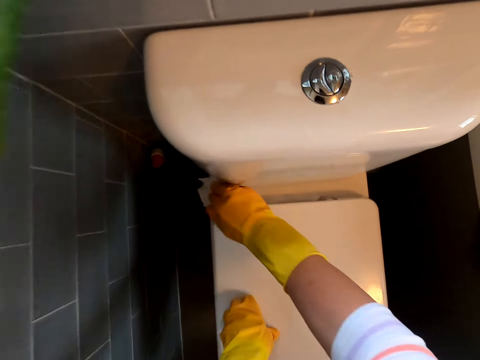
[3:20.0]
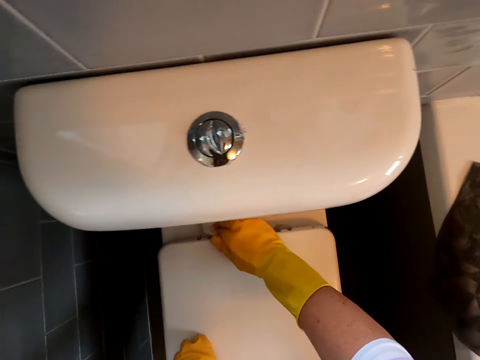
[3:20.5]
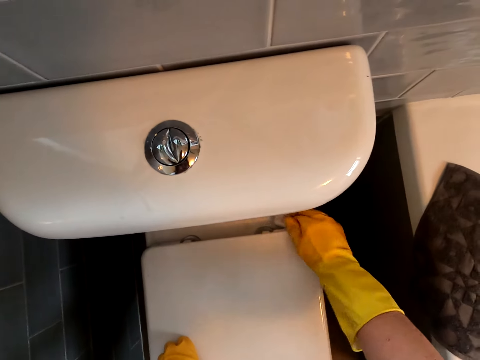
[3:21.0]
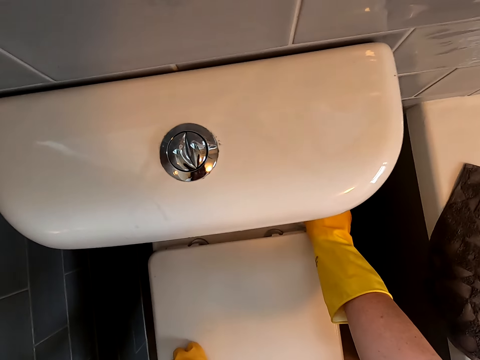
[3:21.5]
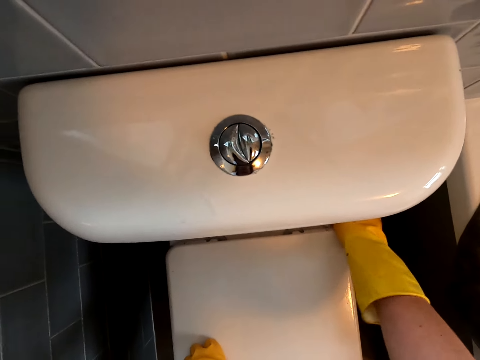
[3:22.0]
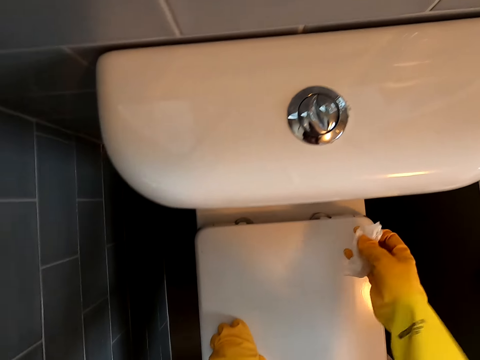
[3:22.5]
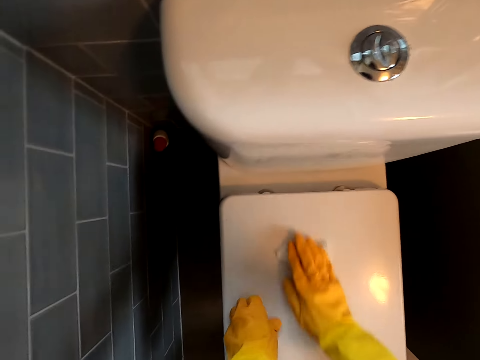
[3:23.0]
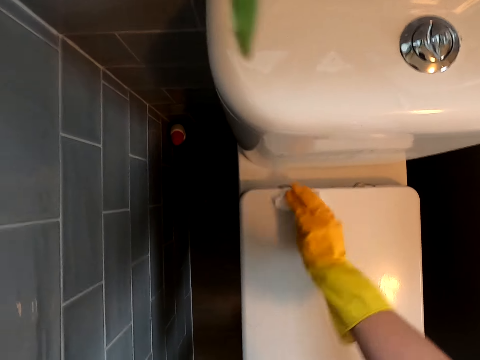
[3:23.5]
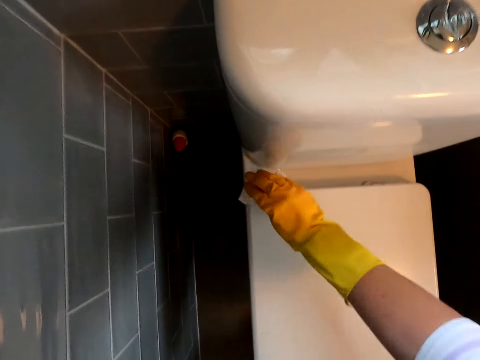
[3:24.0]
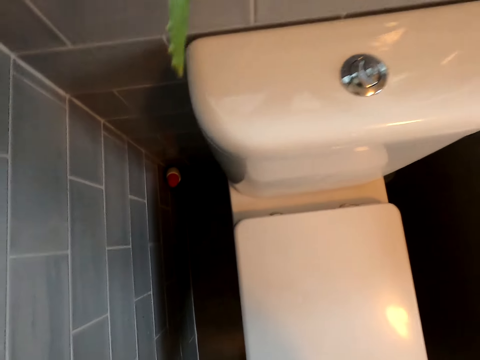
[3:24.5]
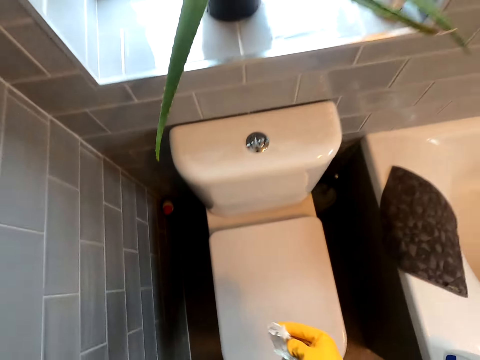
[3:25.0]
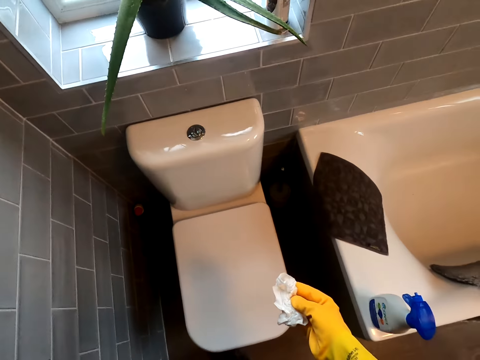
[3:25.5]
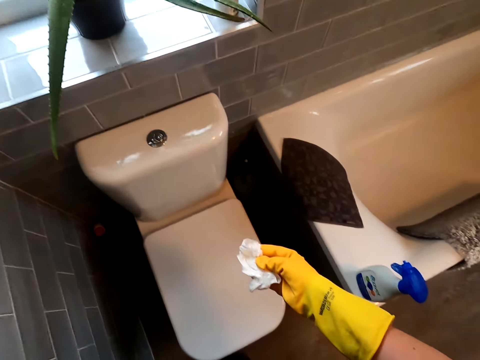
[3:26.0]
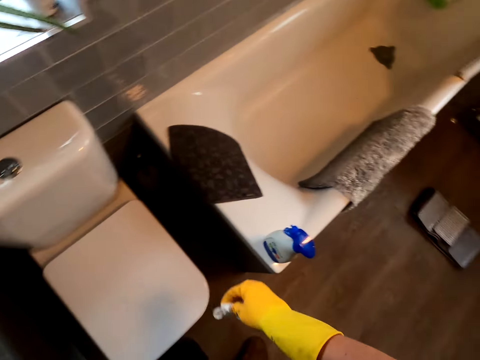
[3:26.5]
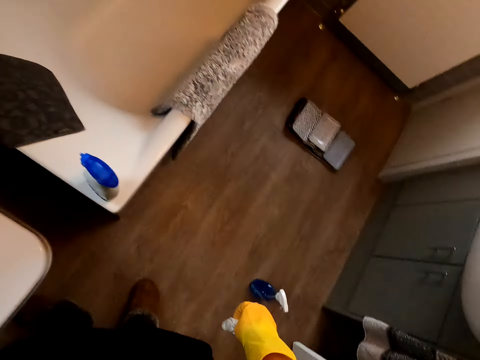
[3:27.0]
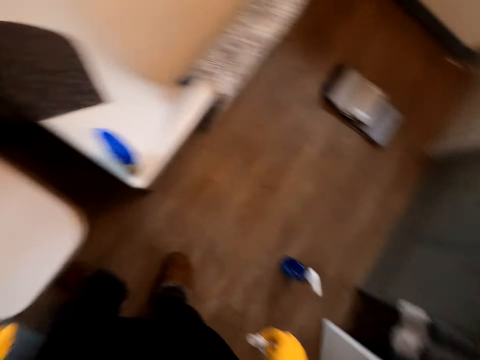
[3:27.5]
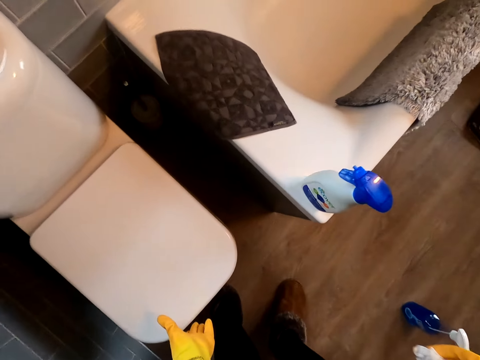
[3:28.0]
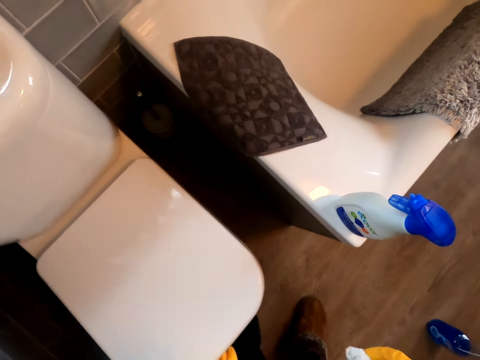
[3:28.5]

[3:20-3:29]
The camera wearer wipes the toilet cover.

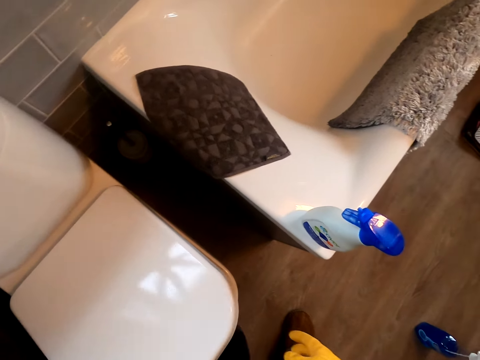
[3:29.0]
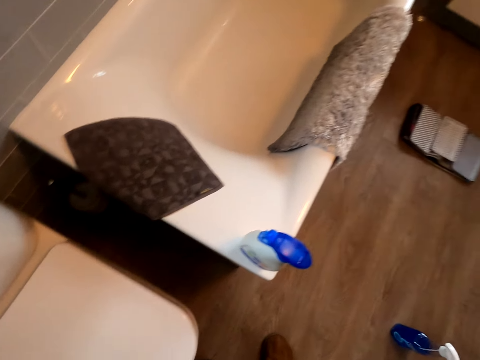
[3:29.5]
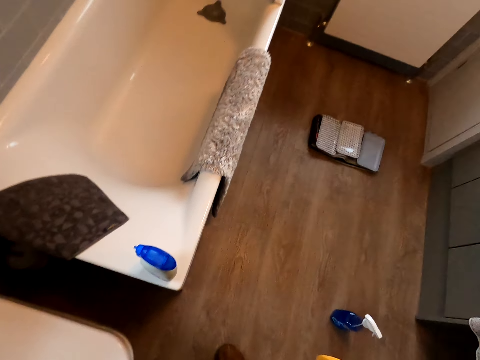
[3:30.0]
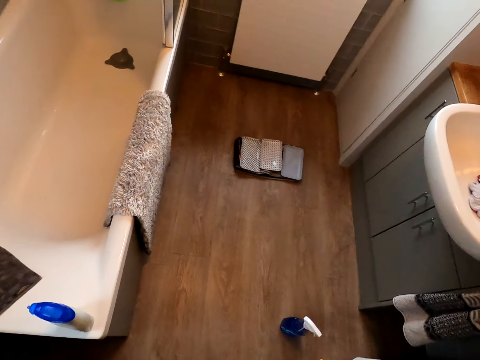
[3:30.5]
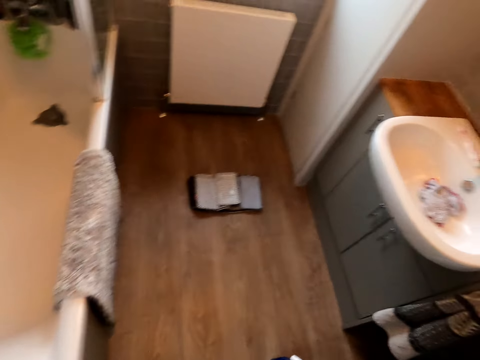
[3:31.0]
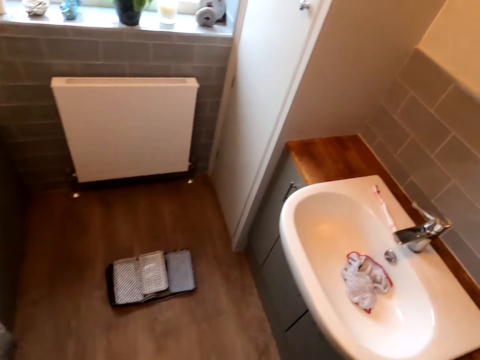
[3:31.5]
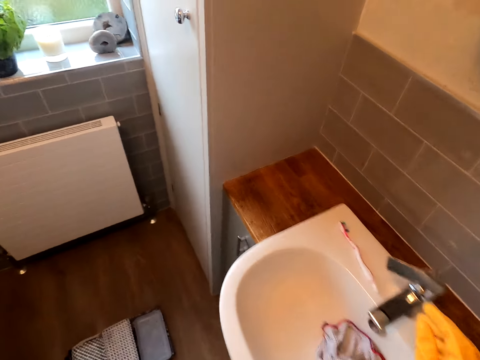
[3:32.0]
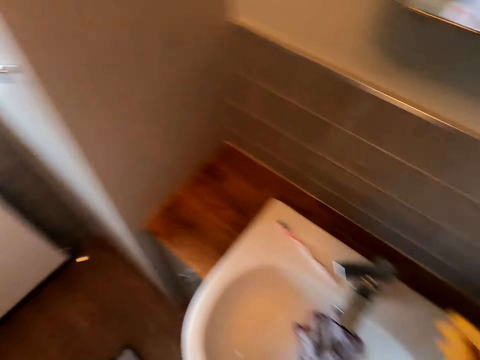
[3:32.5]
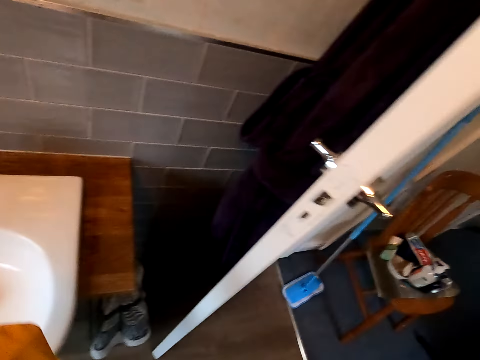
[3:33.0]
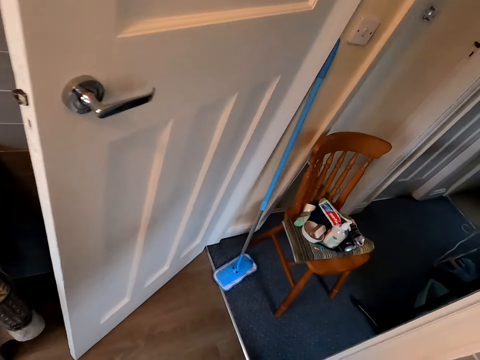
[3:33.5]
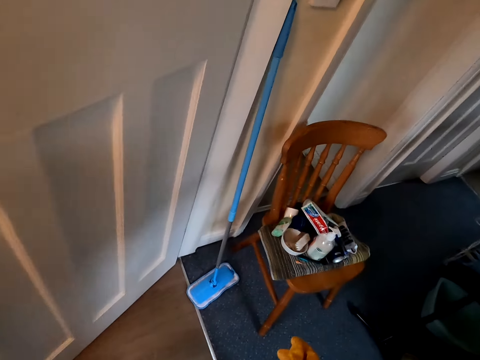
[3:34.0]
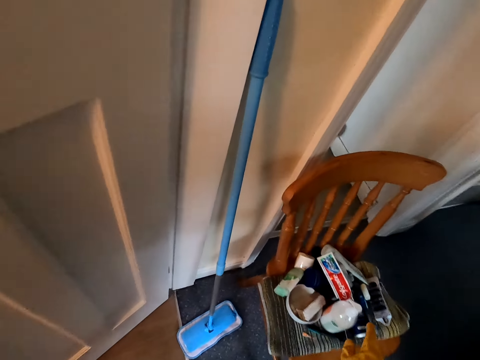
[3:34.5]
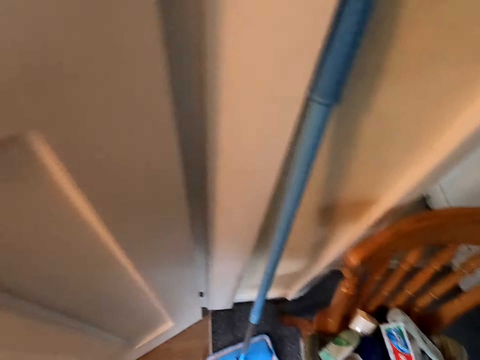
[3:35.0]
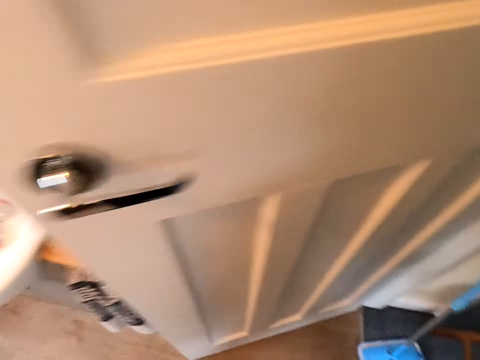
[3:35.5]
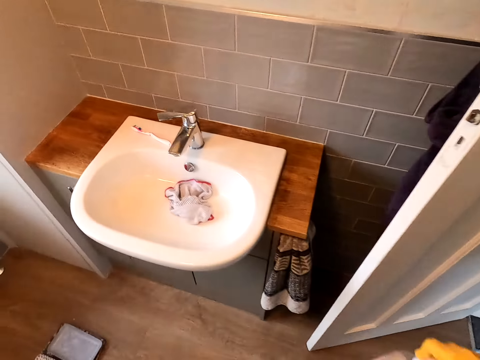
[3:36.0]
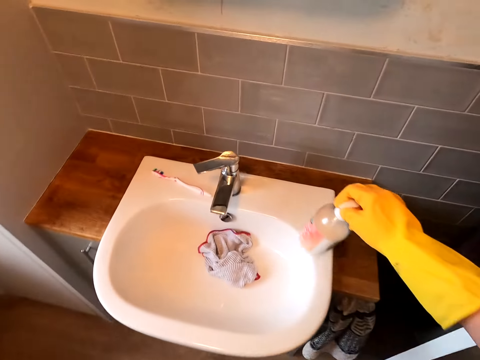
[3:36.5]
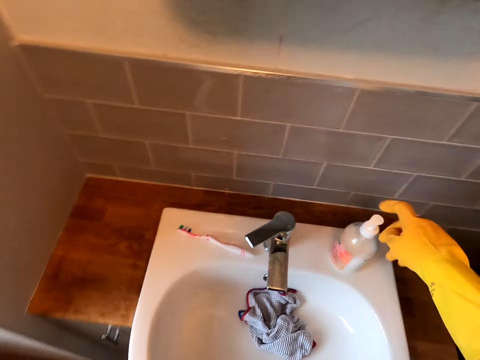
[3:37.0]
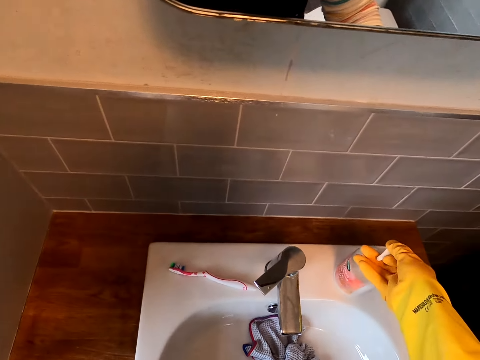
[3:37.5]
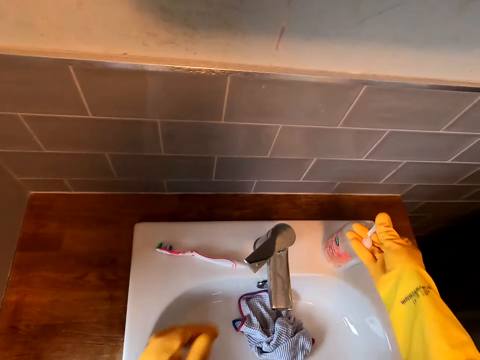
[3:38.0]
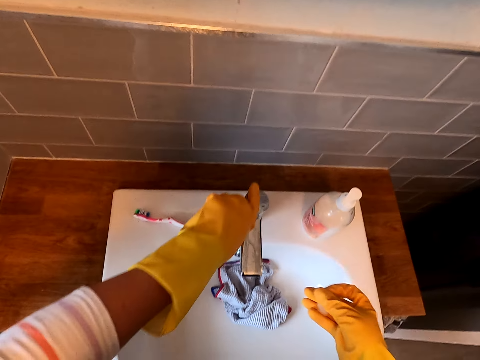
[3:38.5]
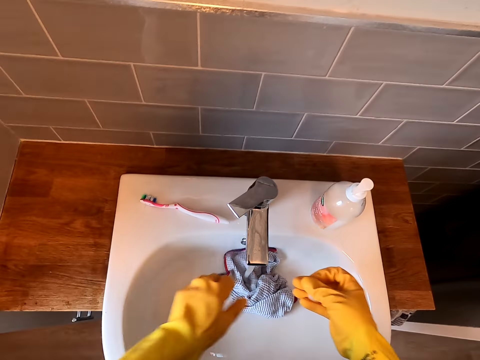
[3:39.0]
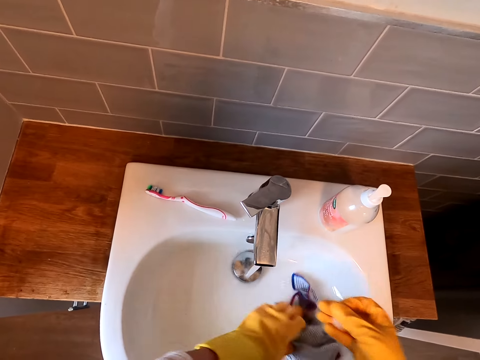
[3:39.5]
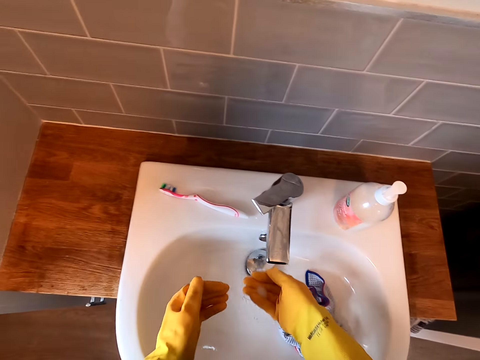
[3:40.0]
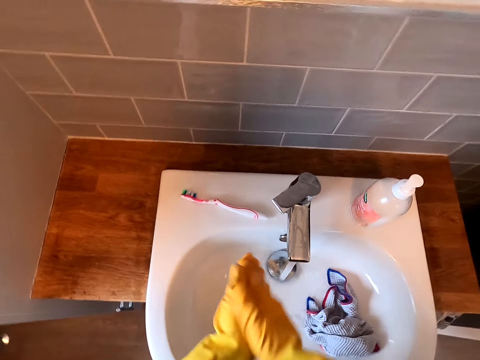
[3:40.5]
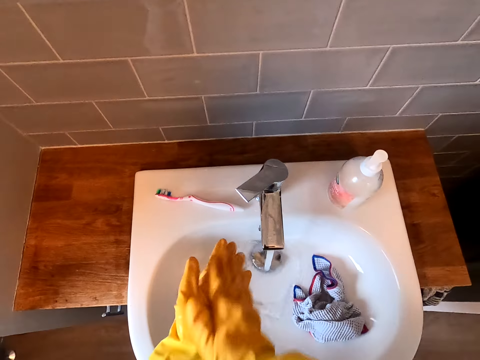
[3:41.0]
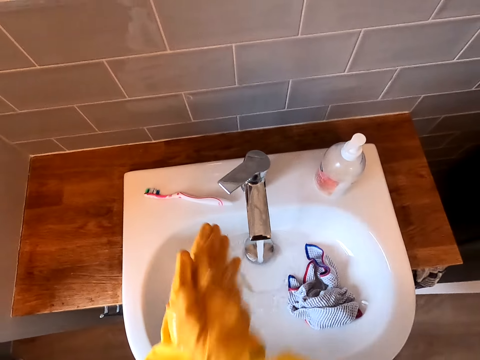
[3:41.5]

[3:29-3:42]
The camera wearer throws the tissue paper in the toilet bowl. He looks around. He walks. He touches the sink tap and looks at the sink. He turns around. He walks. He takes the soap bottle. He puts the bottle of soap on the sink. He presses the liquid soap. He applies the bottle. He turns on the tap. He moves the piece of cloth. He washes the hands. He rubs his hand.

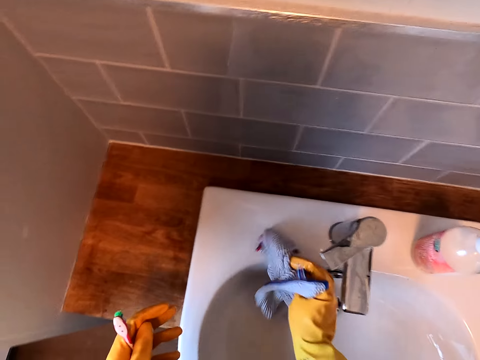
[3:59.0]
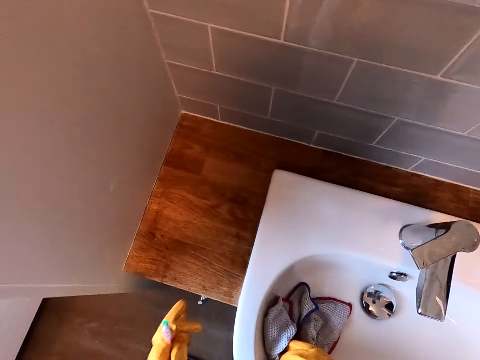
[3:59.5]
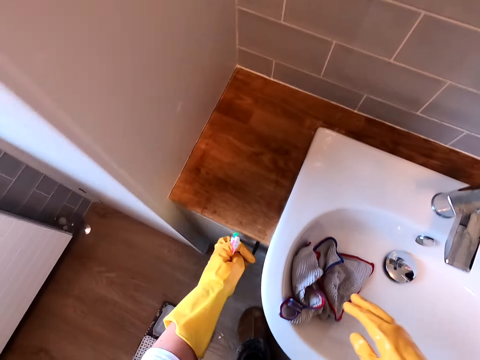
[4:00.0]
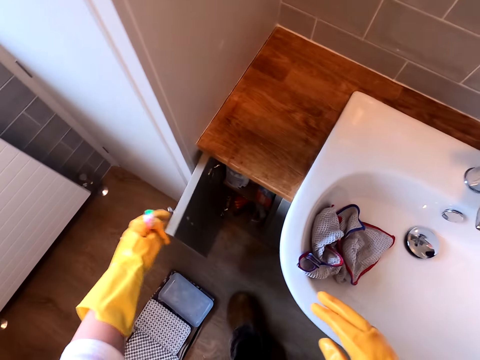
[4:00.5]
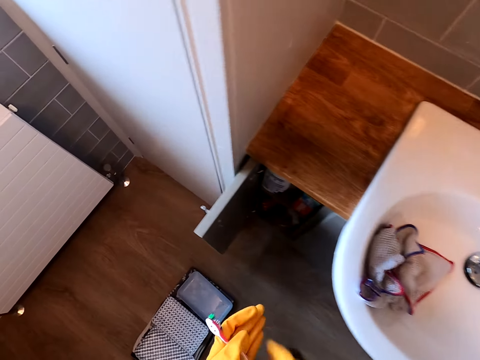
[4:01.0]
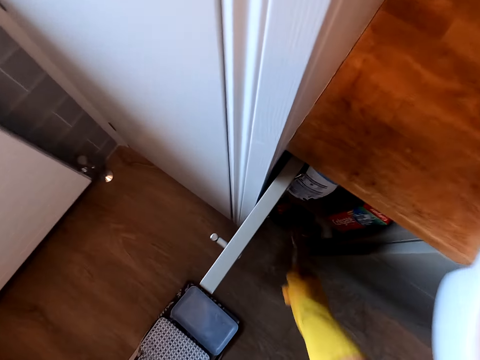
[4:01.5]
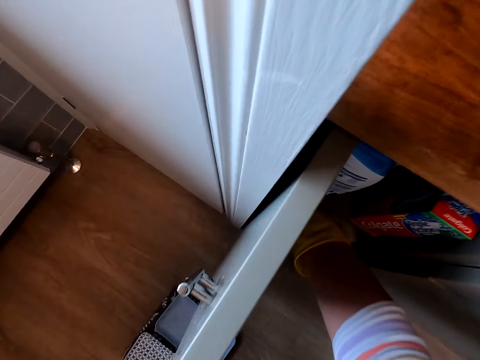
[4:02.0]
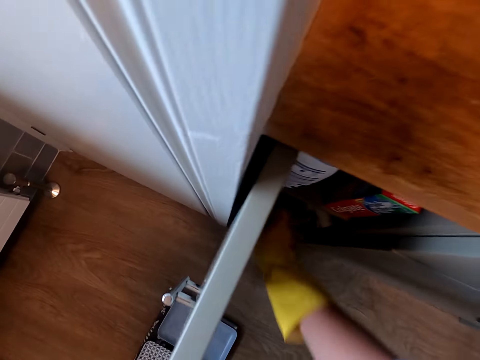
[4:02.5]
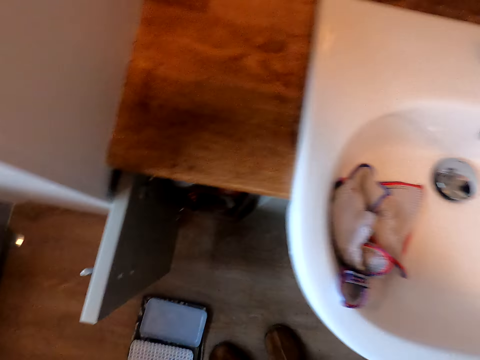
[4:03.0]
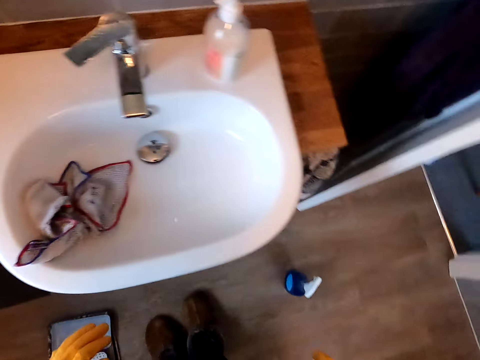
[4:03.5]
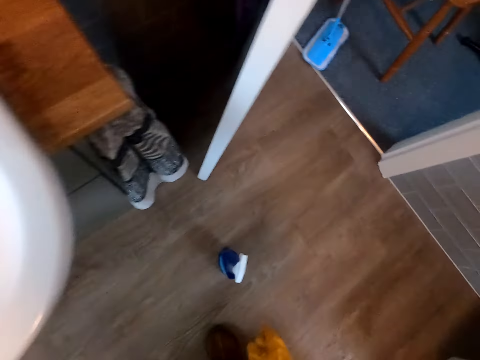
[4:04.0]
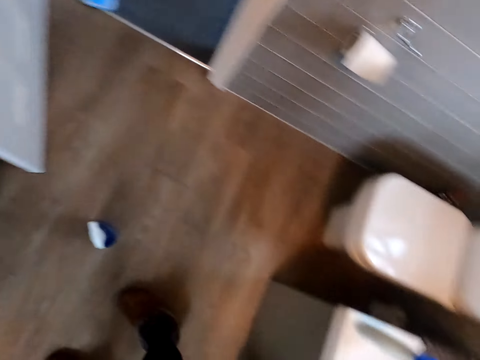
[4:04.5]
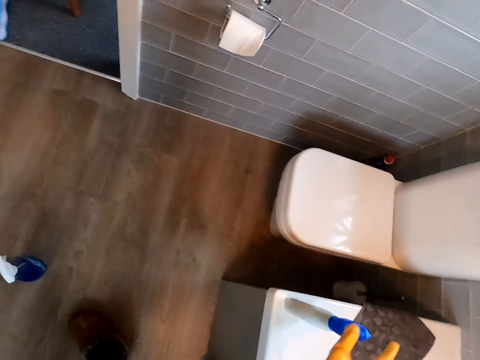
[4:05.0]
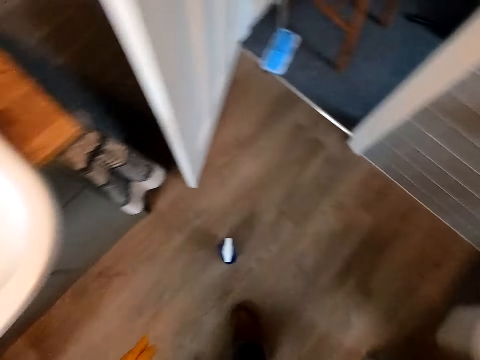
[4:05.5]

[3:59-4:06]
The camera wearer puts the piece of cloth on the sink. They open the drawer. They put the toothbrush in the drawer. They look around. They pick up a spray bottle.
